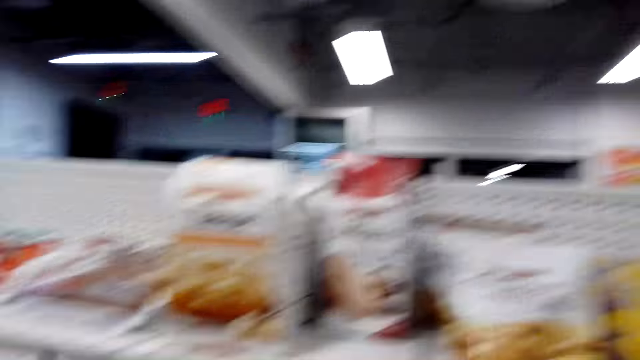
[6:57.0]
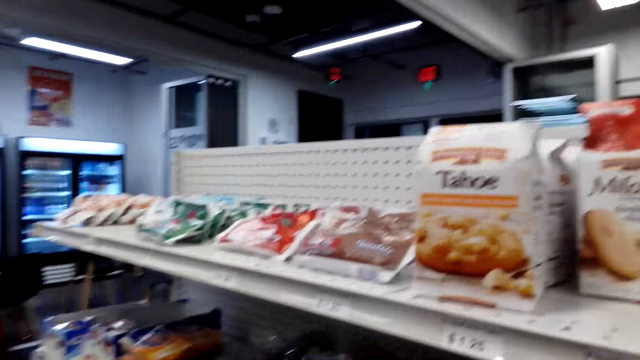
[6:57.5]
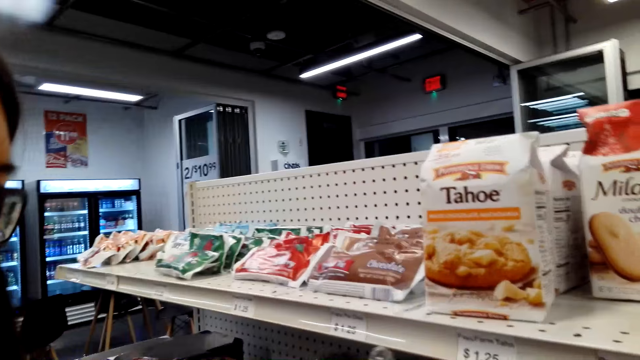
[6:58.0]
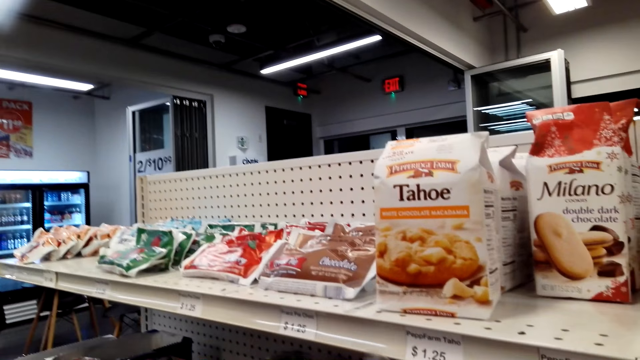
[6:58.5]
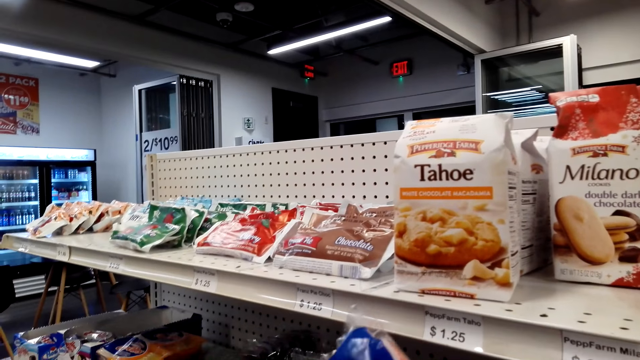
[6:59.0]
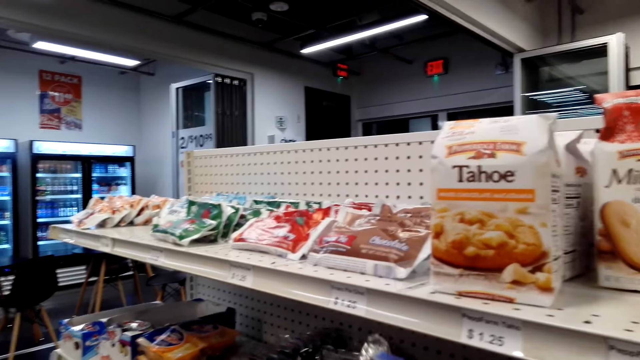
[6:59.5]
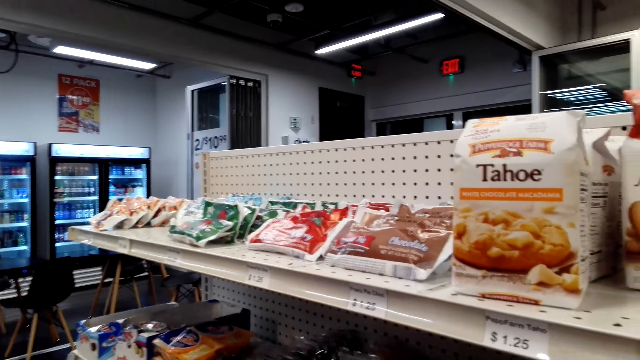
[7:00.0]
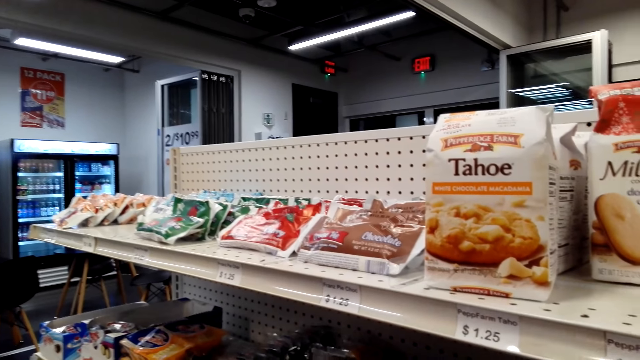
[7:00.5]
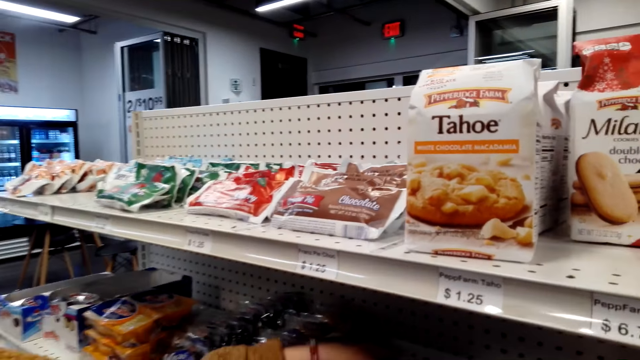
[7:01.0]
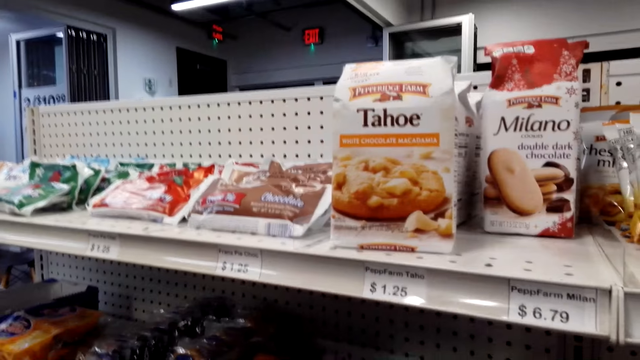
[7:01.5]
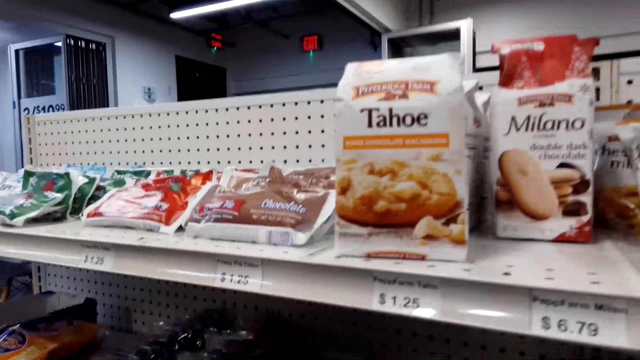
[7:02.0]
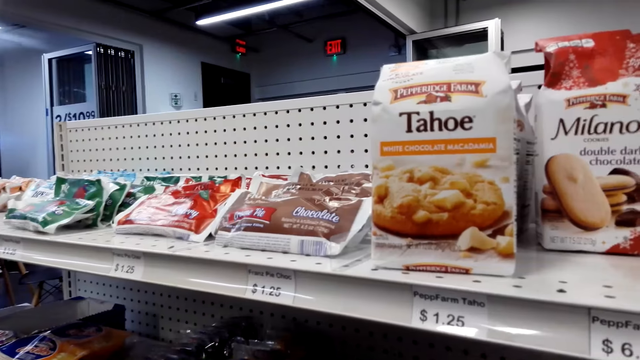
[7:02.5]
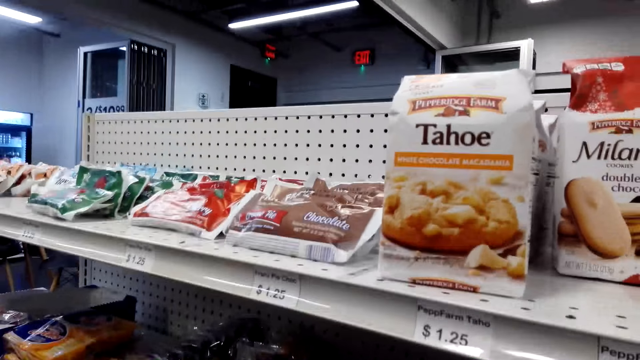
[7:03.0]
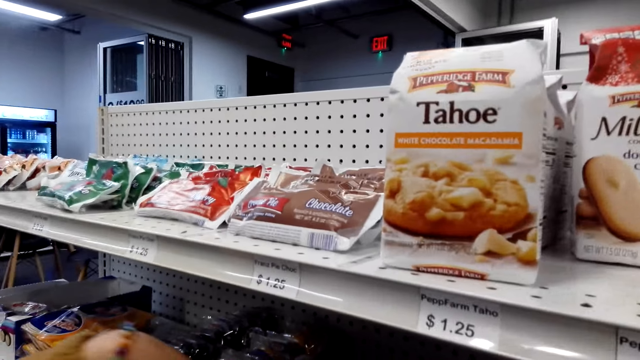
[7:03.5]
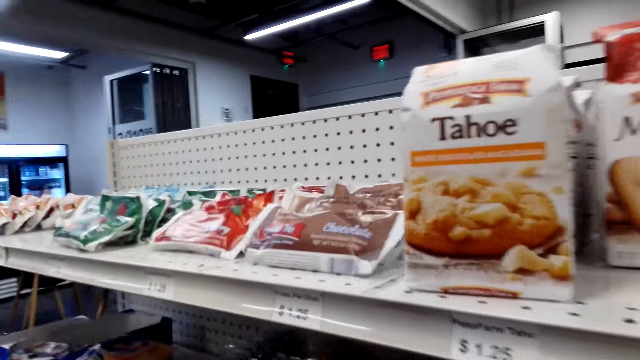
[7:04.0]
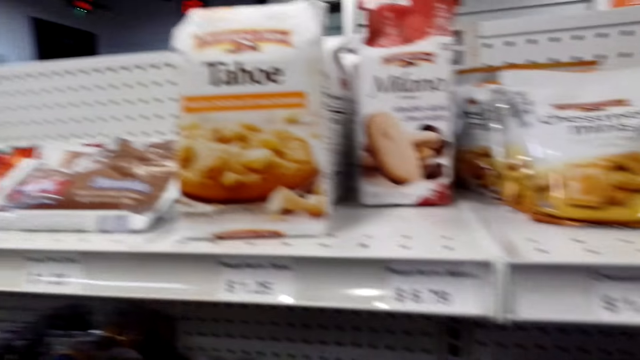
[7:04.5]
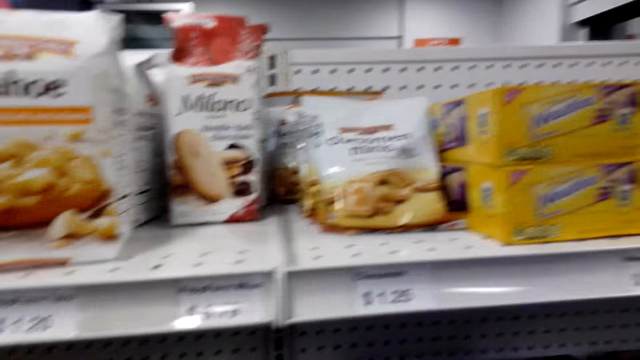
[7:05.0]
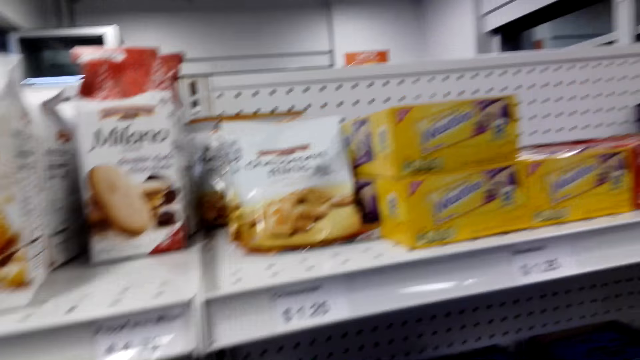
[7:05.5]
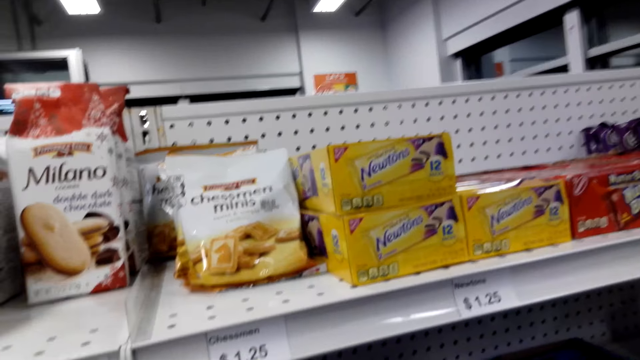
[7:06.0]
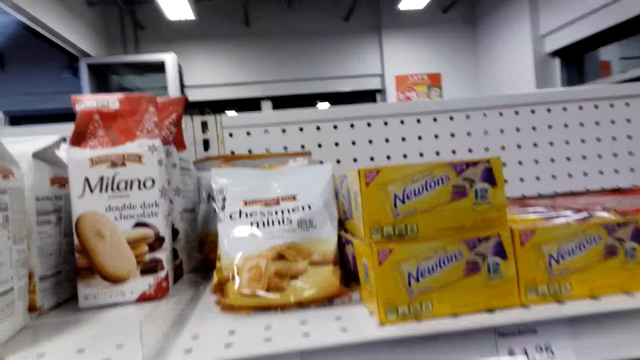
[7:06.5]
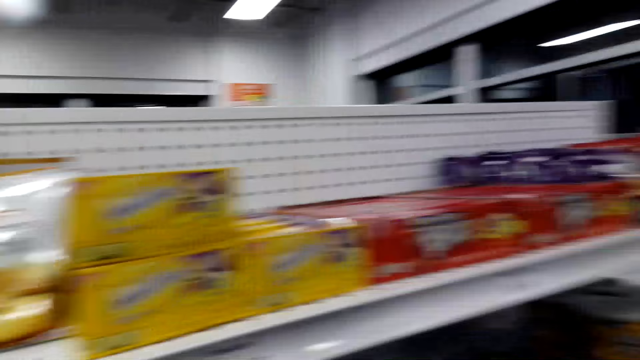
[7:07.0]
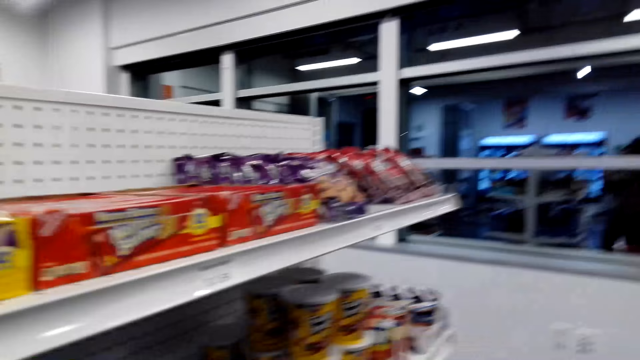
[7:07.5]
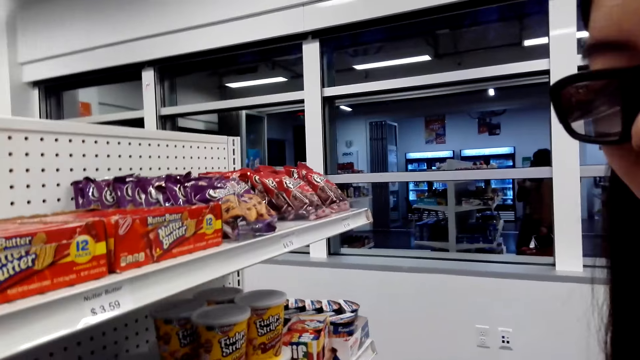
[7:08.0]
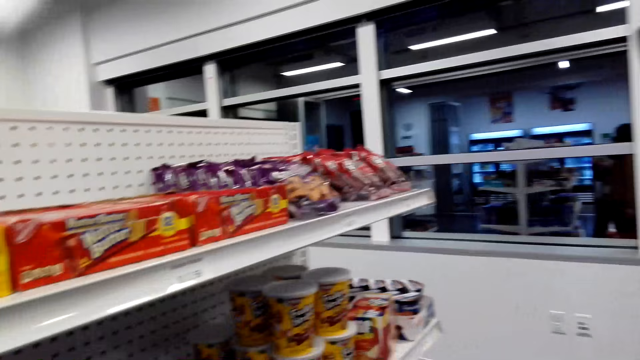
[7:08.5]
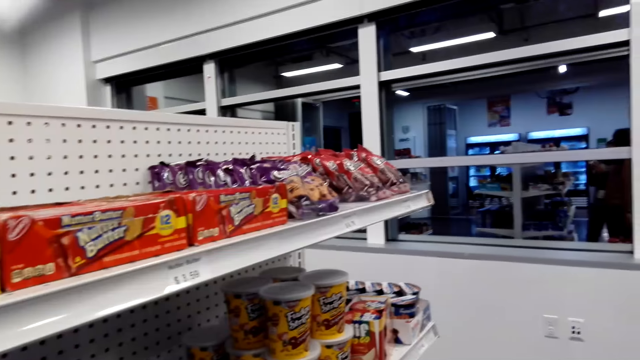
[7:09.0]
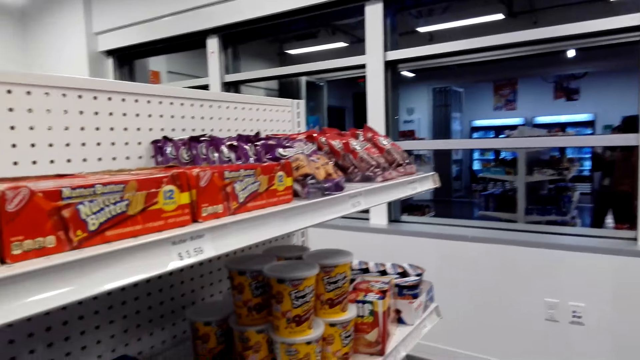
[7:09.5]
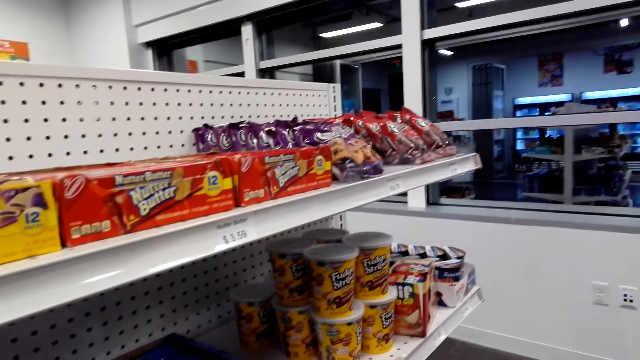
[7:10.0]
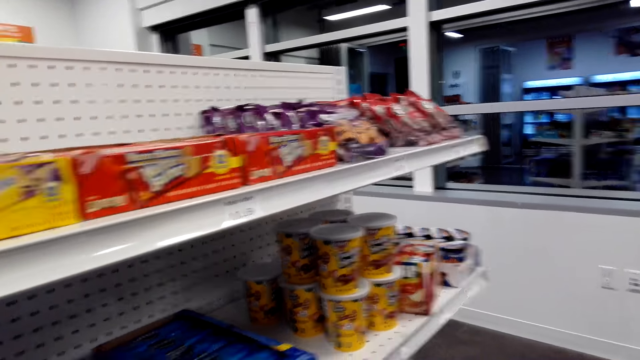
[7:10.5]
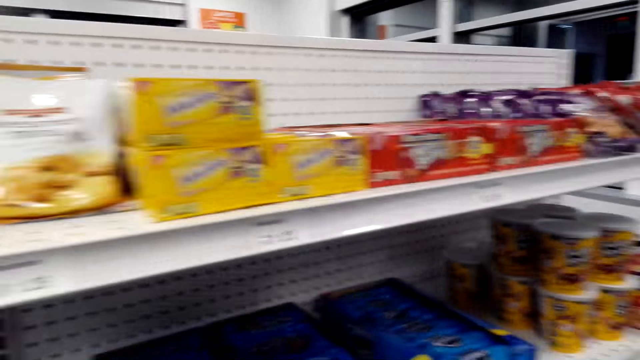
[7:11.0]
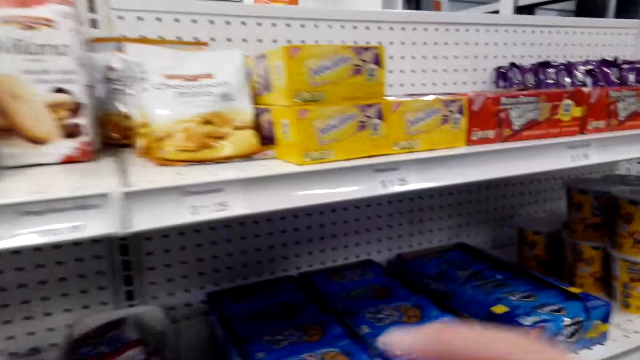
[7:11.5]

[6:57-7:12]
The camera wearer looks around the store shelf. They talk to a woman.

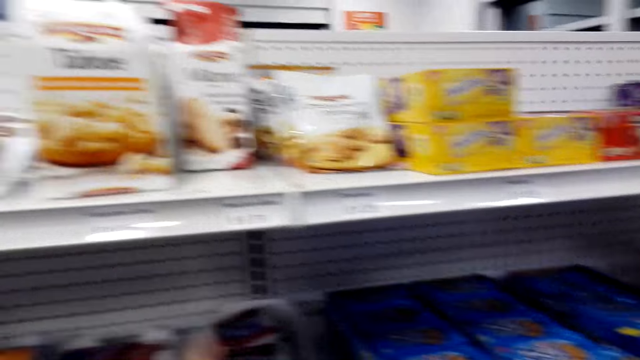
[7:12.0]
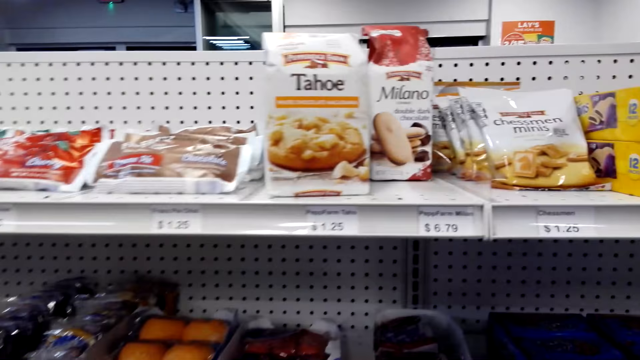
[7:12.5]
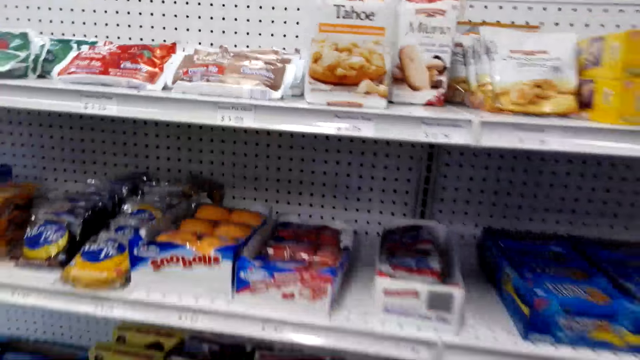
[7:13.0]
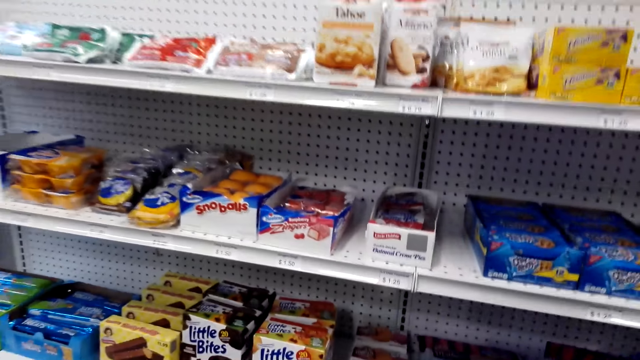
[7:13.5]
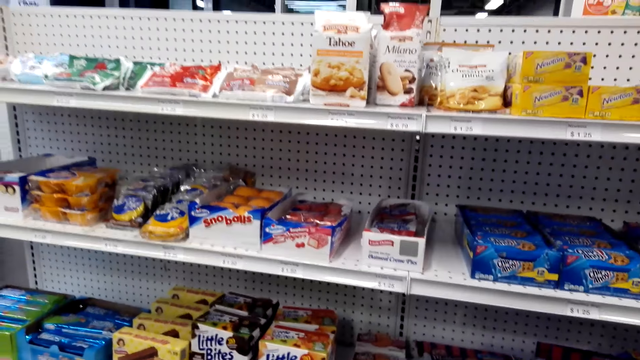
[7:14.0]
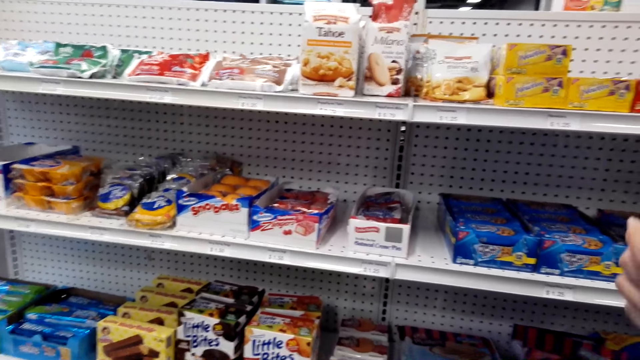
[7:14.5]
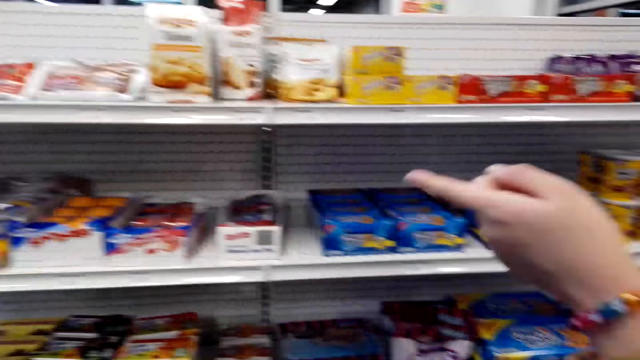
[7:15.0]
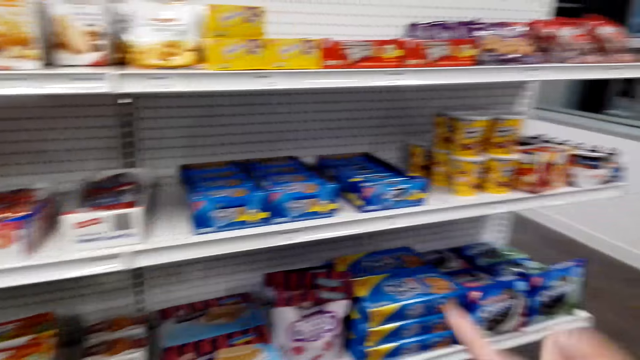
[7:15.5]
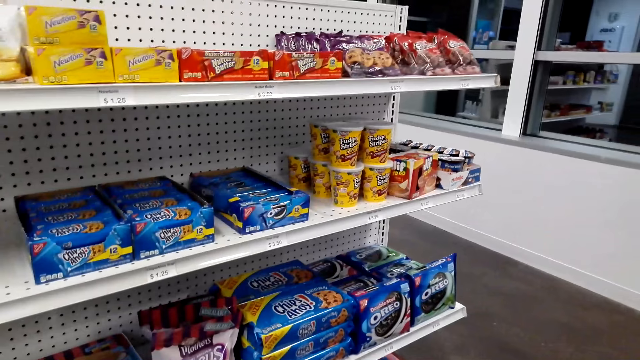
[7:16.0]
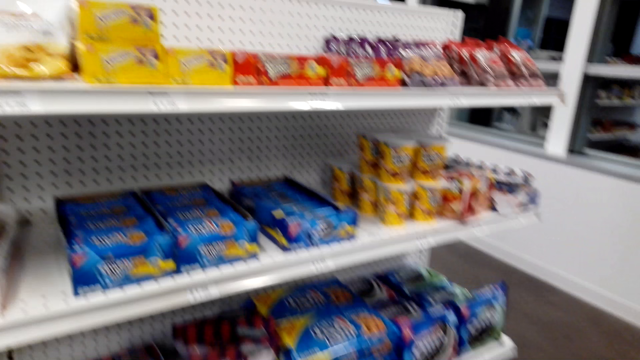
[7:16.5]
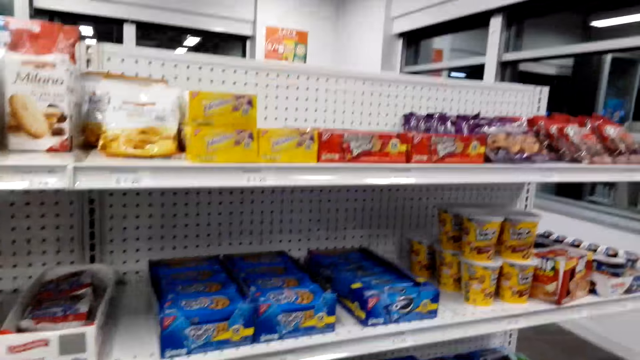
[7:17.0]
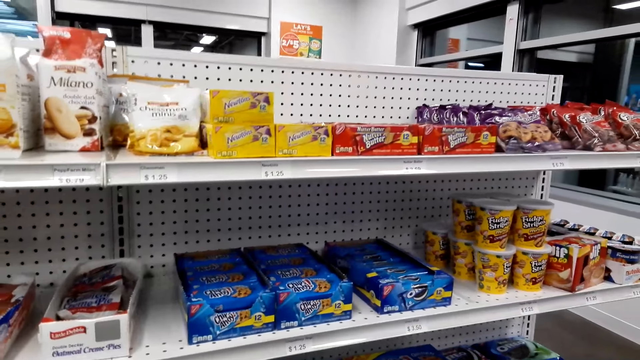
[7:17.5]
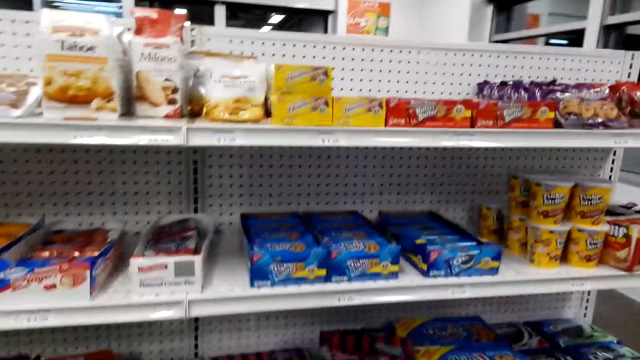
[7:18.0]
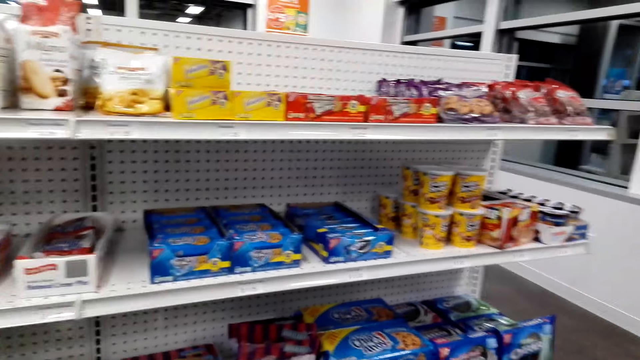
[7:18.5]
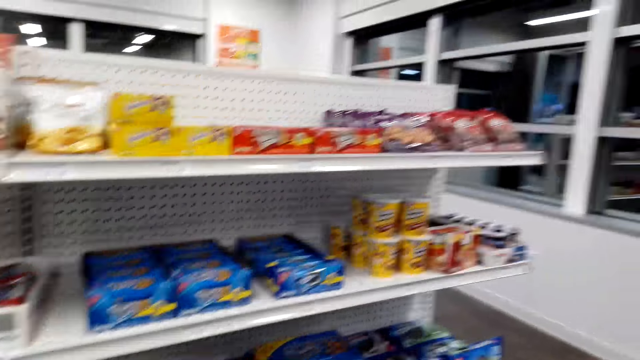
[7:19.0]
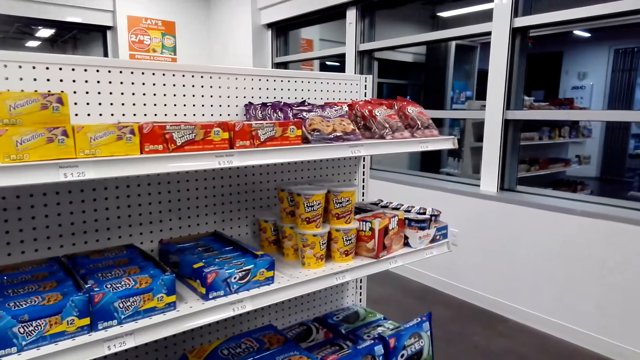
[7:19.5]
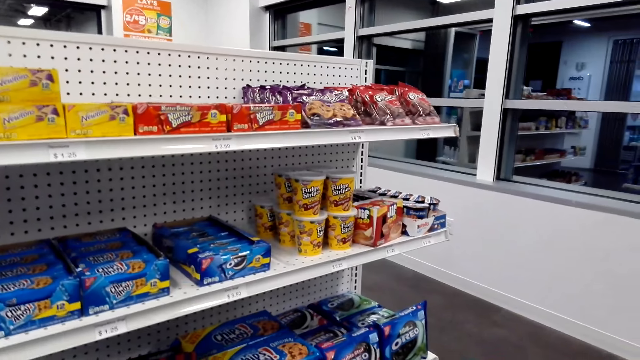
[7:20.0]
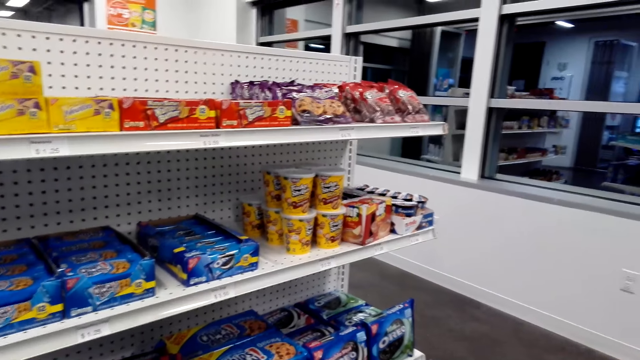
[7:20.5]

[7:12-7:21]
The camera wearer looks around the store shelf. They dialogue with a person. They look around the shelf. They dialogue with the person.
